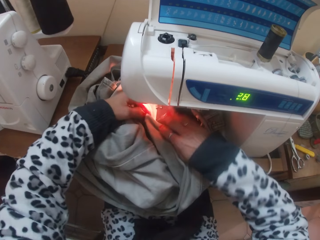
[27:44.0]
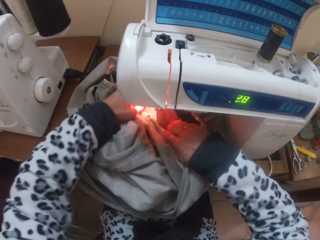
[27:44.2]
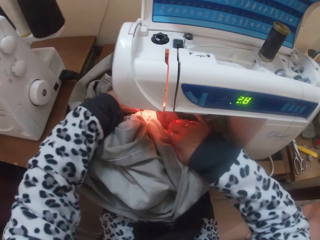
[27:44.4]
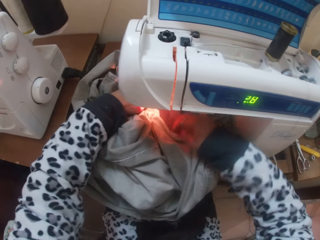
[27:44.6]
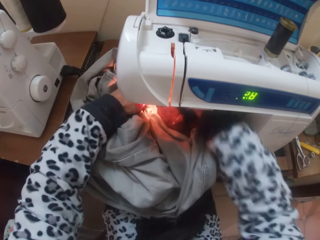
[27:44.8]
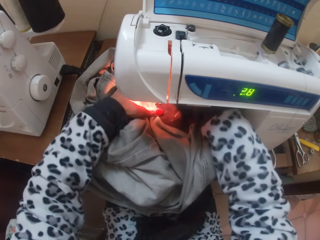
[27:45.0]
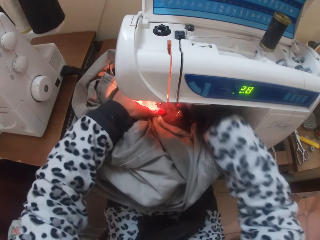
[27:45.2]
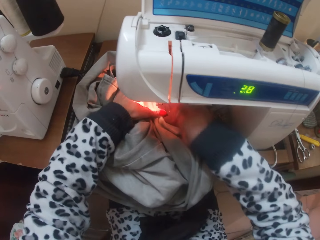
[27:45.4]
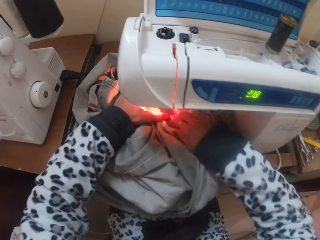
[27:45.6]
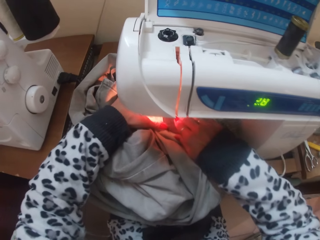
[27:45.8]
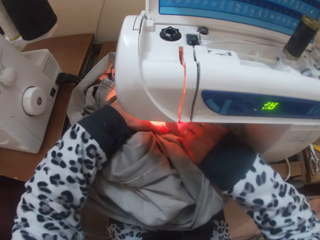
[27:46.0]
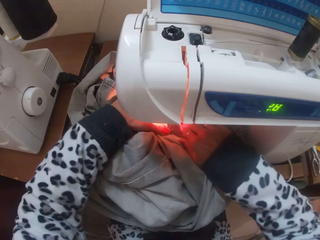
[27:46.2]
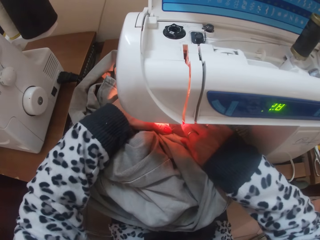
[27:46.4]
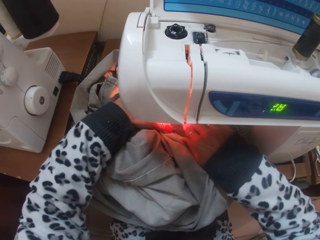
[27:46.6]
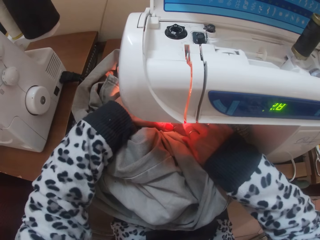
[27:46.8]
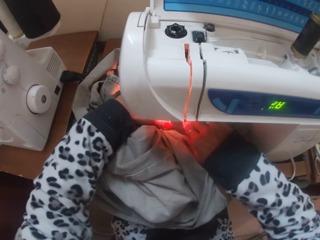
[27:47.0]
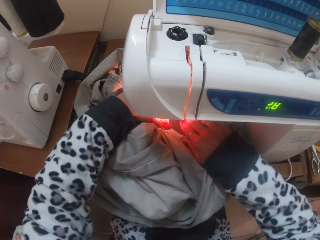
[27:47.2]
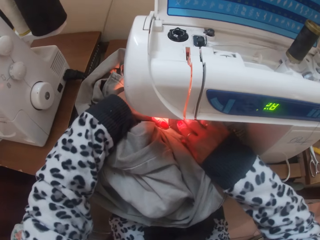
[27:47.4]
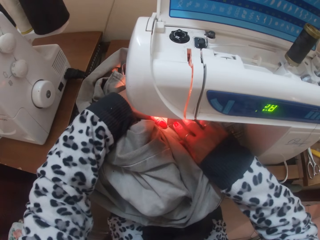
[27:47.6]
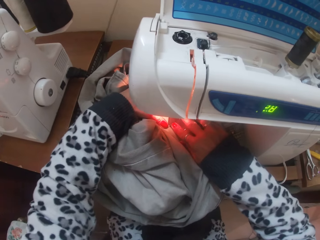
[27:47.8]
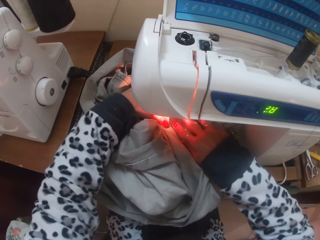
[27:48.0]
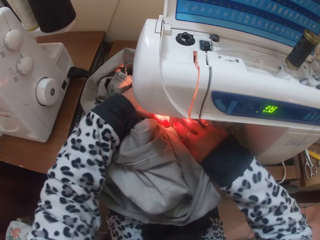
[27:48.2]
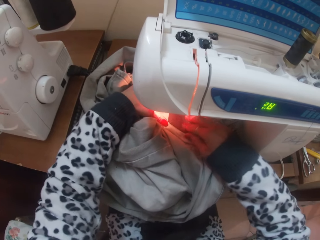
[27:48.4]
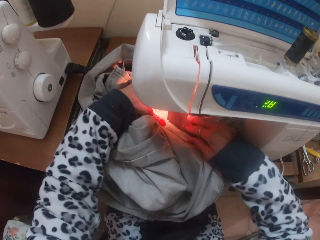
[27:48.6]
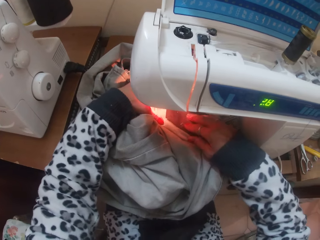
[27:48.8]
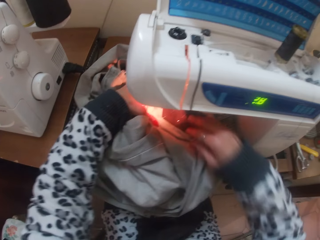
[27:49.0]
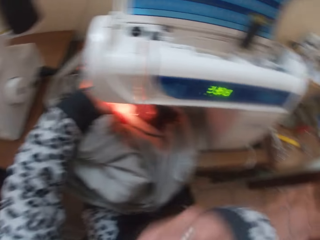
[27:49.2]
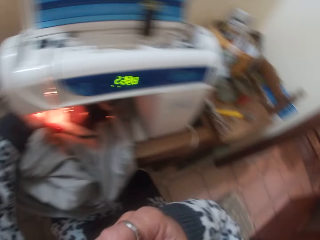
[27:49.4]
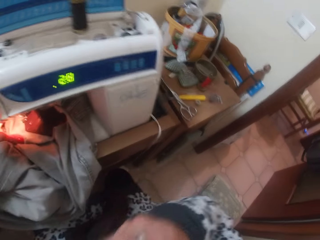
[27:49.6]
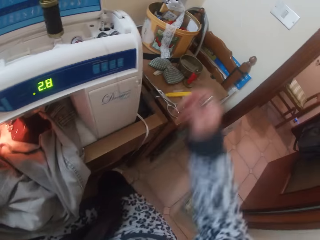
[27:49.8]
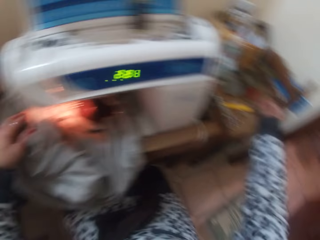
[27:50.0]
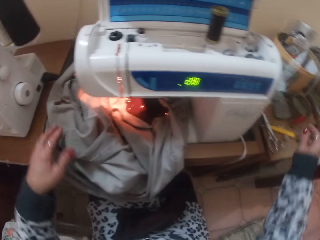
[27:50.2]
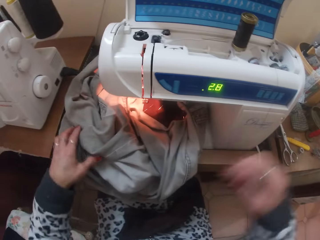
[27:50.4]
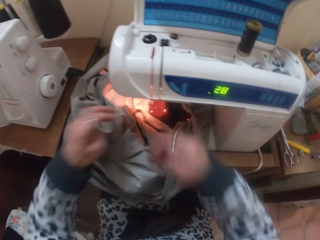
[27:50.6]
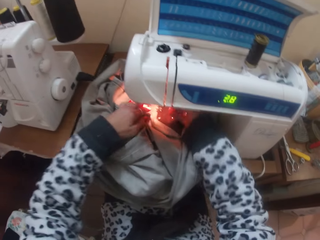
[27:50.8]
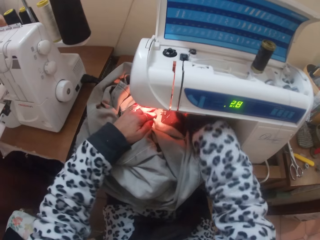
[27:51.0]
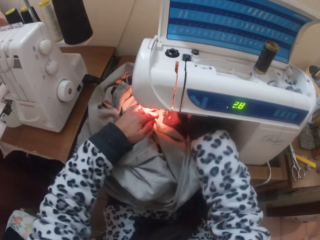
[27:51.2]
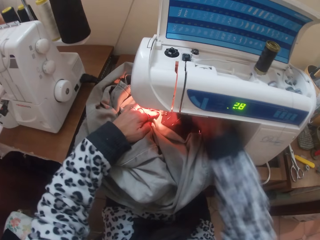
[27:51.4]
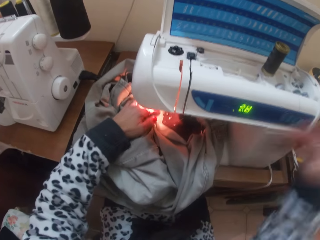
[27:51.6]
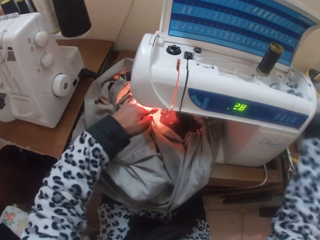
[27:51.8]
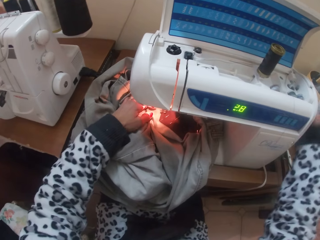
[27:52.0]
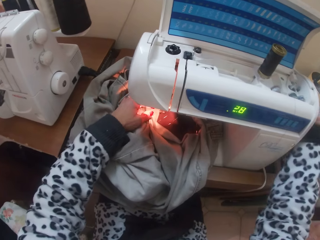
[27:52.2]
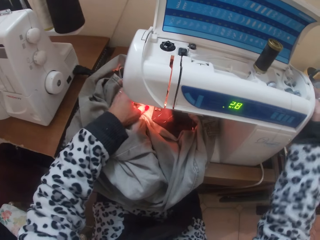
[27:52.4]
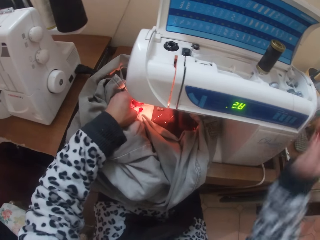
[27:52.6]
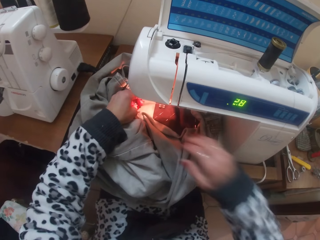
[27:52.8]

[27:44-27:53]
The camera wearer touches something. She drops down the presser foot lever of the sewing machine with her right hand. She sews the patch pocket over the trouser with the sewing machine. She moves the hand. She drops the pin on a table with her right hand. She touches something. She pulls up the presser foot lever of the sewing machine with her right hand. She touches the wheel. She adjusts the handwheel with her right hand. She moves the cloth.

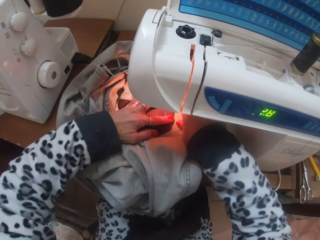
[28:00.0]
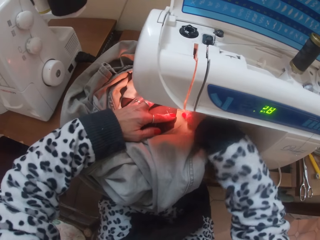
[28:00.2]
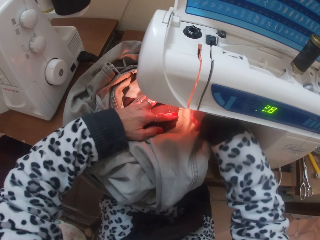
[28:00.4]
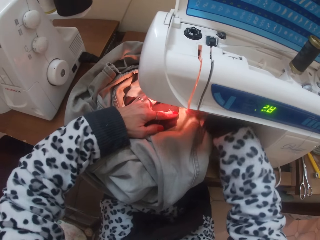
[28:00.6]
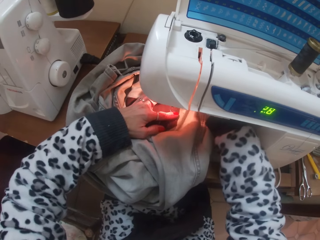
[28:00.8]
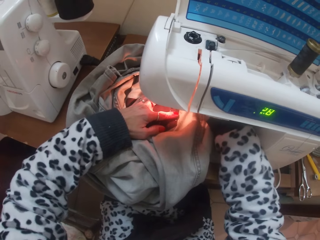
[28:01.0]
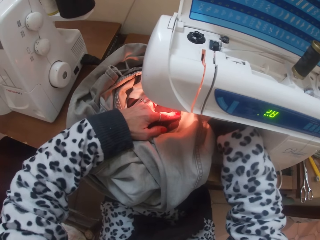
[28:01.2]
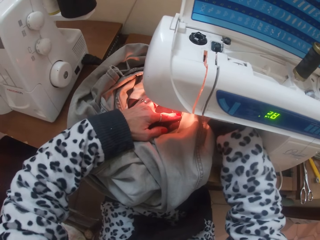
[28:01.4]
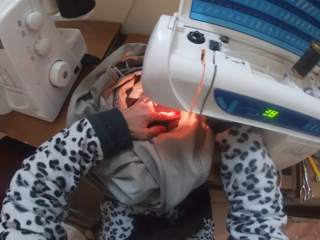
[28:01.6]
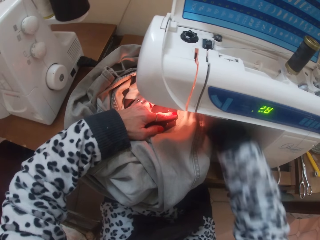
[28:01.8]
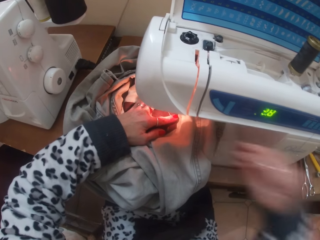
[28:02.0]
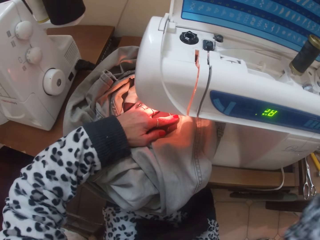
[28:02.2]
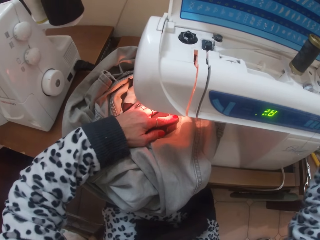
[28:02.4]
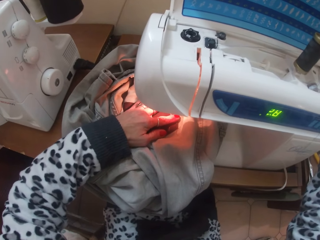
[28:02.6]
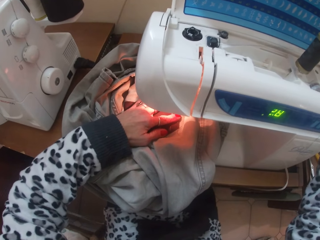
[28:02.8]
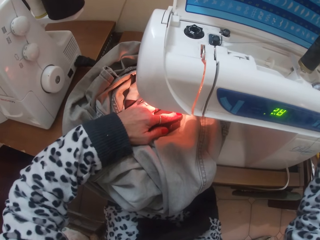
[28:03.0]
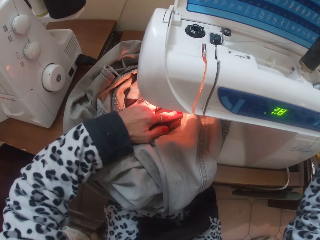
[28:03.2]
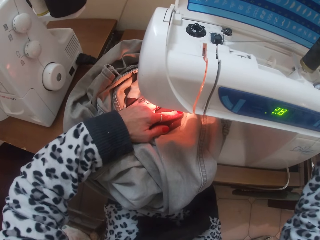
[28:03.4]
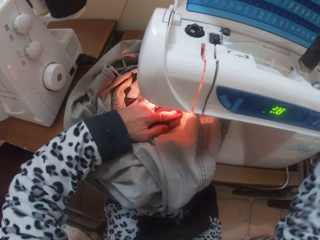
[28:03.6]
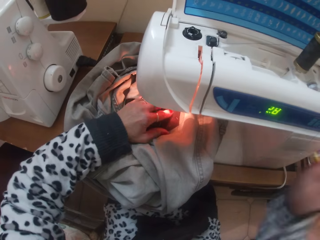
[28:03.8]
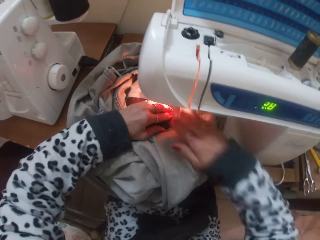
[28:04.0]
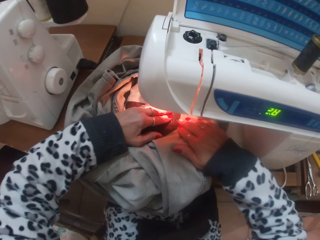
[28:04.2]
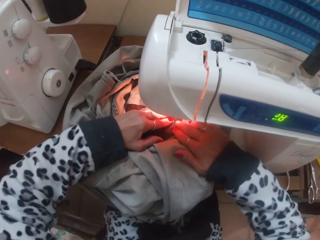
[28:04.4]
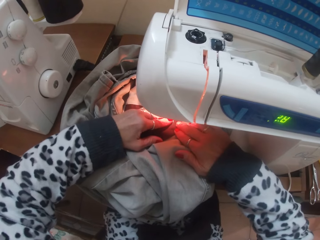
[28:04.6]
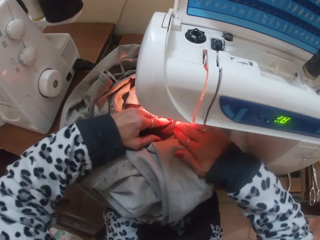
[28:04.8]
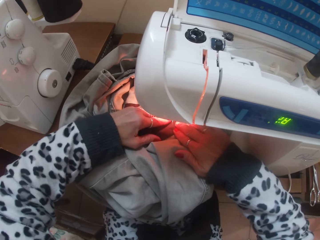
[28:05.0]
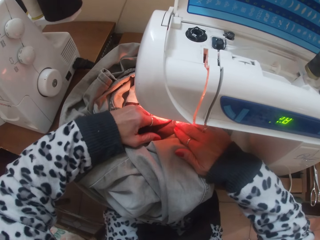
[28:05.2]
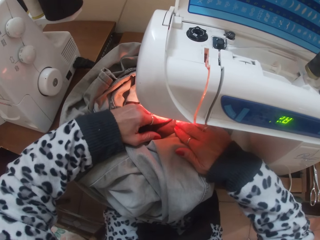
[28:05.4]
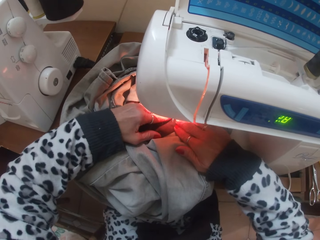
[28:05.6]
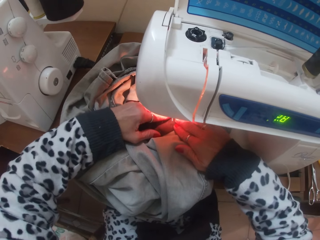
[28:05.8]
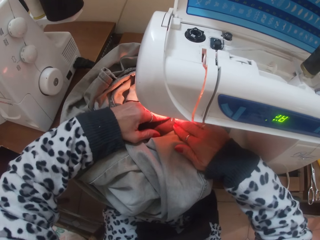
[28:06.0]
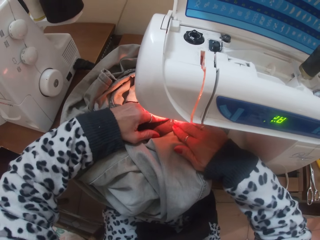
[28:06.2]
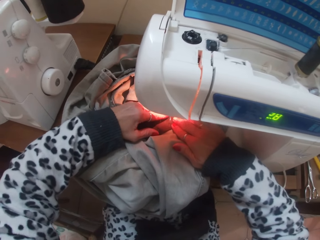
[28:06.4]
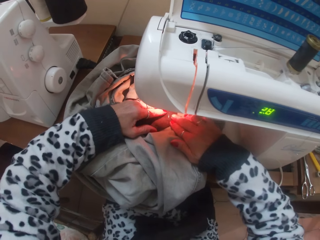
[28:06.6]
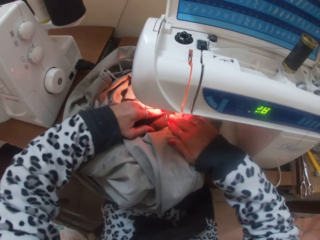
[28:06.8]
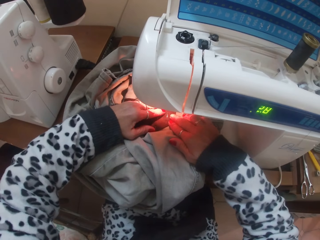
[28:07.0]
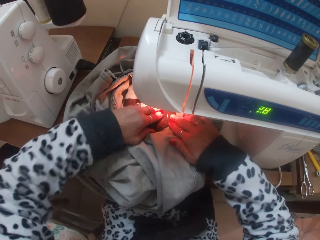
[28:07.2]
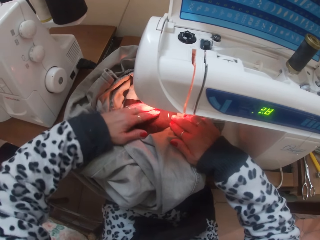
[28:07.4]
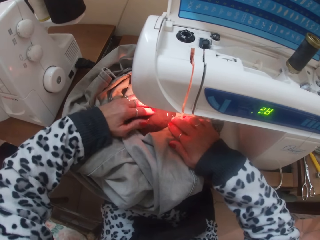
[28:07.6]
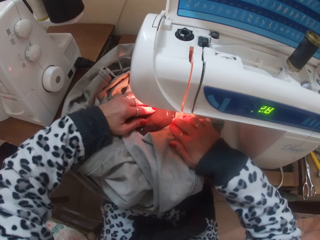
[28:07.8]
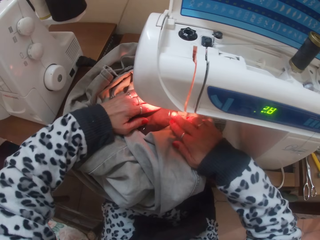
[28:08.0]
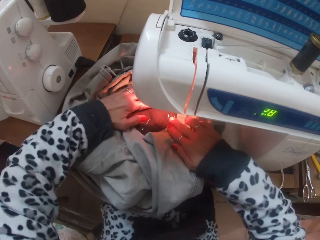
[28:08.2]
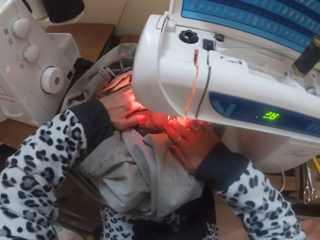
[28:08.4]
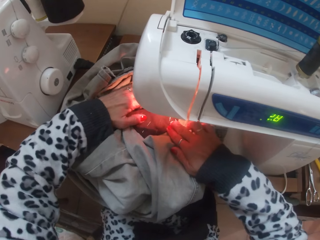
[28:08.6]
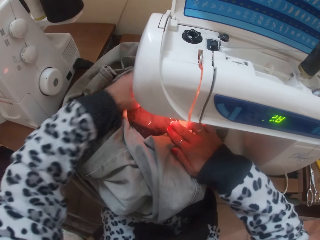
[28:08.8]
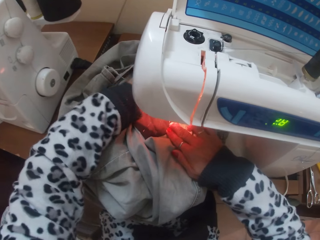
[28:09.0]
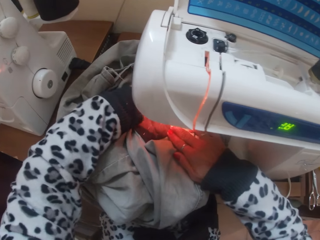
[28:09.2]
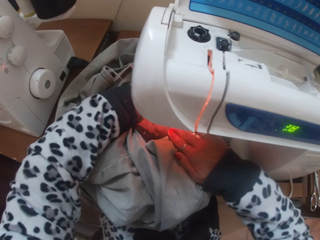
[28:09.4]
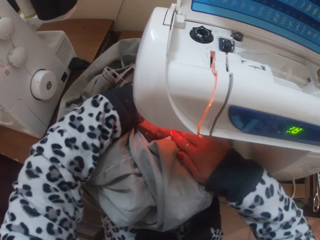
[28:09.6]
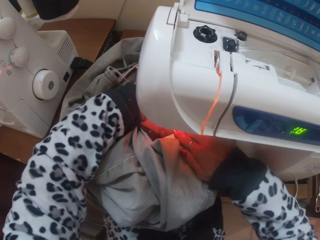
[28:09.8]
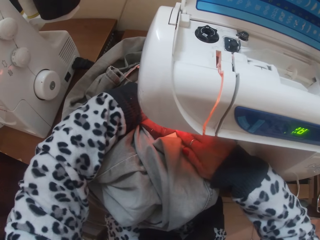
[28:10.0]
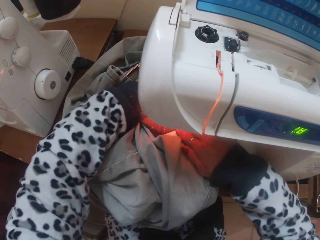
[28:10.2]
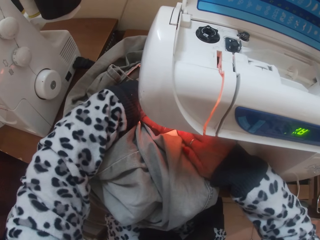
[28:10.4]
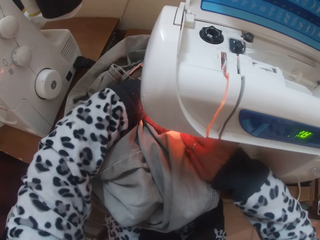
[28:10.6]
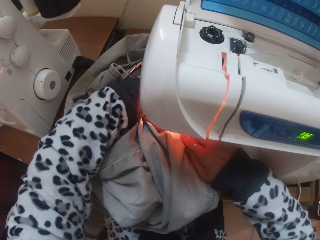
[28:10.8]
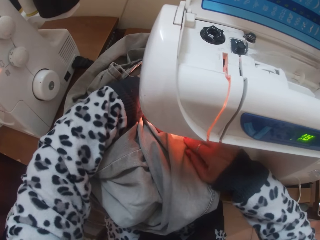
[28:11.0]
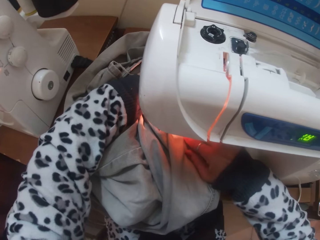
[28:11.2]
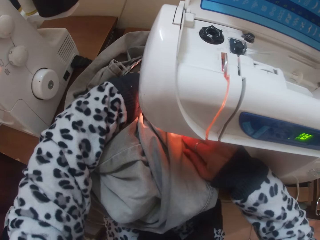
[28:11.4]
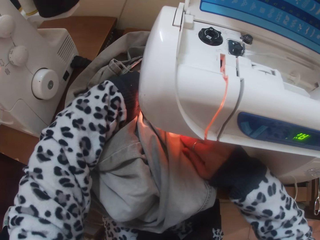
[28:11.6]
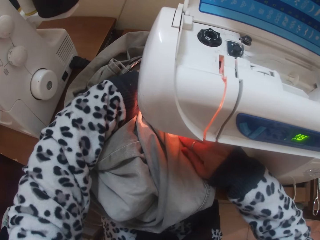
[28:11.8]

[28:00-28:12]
The camera wearer drops down the presser foot lever of the sewing machine with her right hand. She touches the wheel. She sews the patch pocket over the trouser with the sewing machine. She touches the cloth and sews the cloth.
